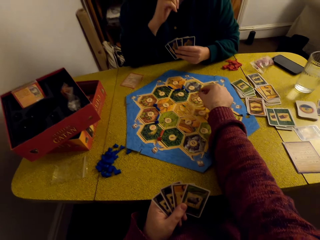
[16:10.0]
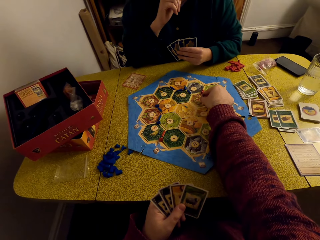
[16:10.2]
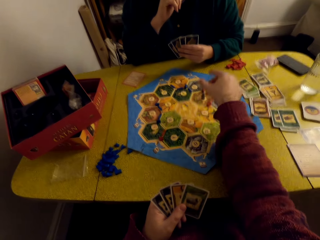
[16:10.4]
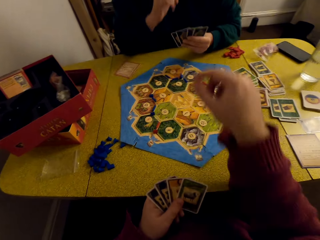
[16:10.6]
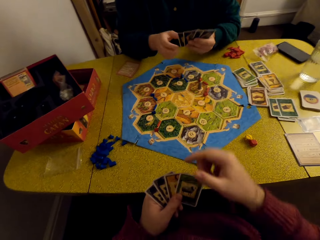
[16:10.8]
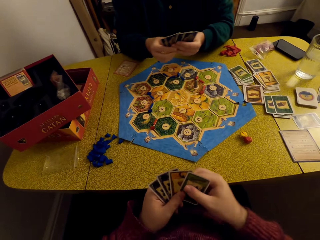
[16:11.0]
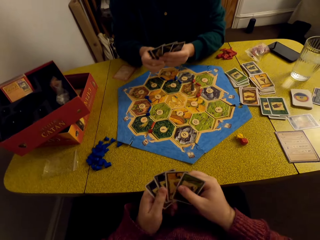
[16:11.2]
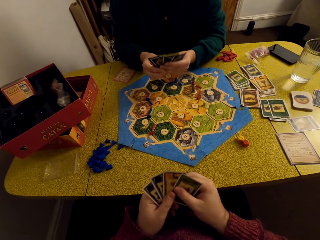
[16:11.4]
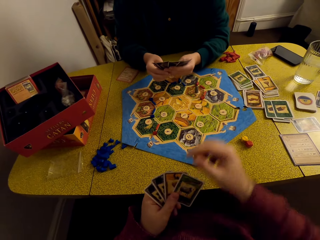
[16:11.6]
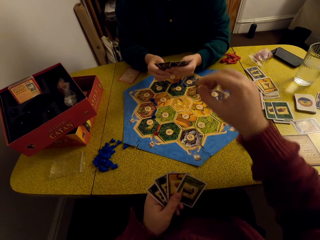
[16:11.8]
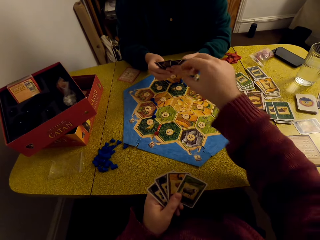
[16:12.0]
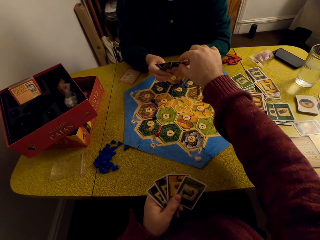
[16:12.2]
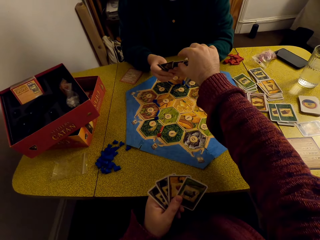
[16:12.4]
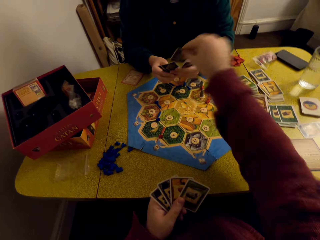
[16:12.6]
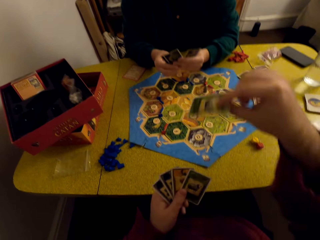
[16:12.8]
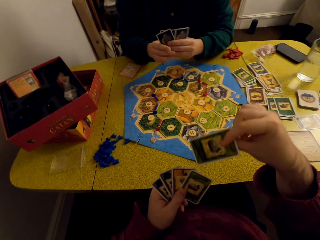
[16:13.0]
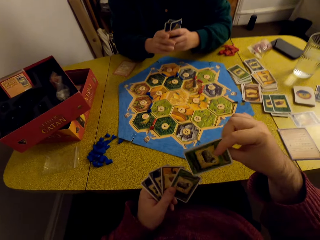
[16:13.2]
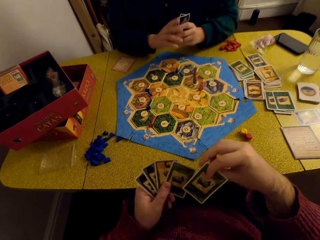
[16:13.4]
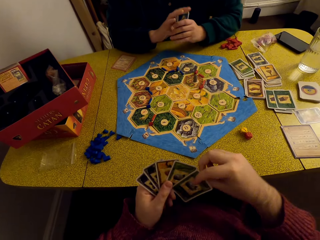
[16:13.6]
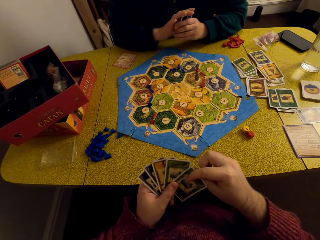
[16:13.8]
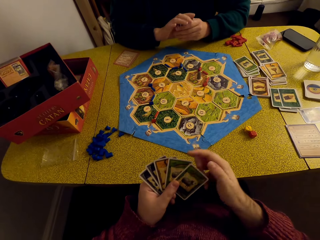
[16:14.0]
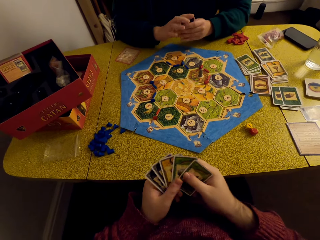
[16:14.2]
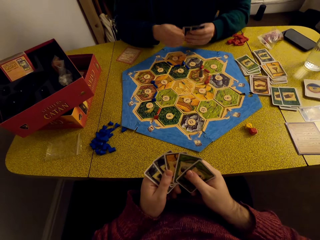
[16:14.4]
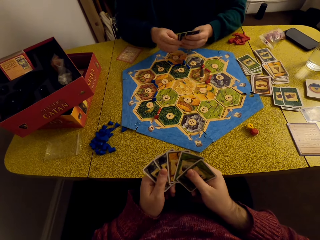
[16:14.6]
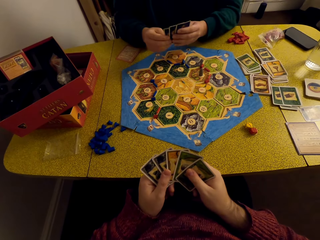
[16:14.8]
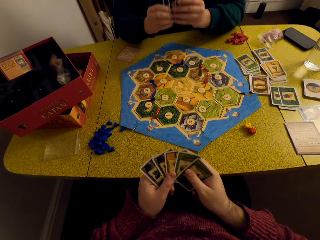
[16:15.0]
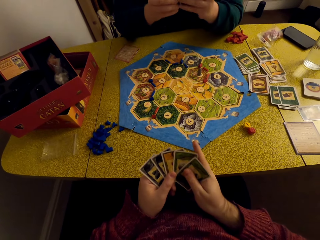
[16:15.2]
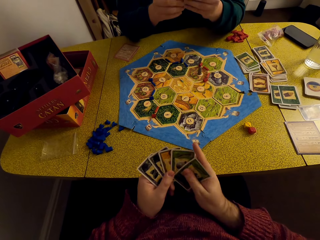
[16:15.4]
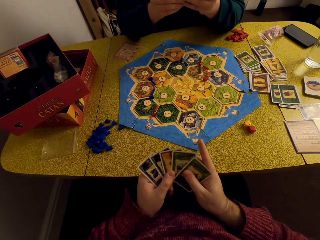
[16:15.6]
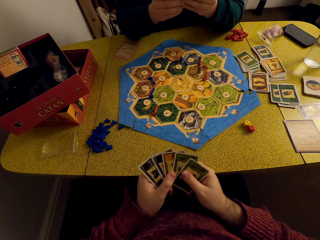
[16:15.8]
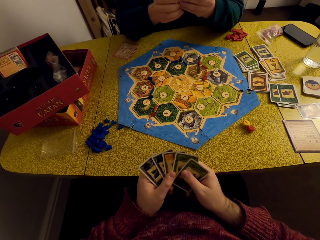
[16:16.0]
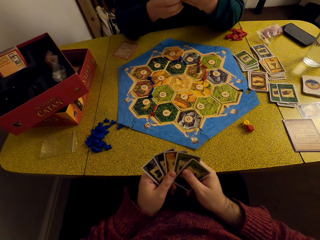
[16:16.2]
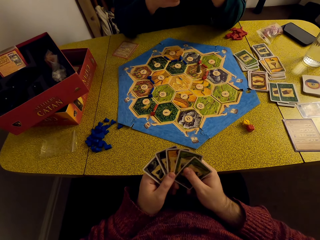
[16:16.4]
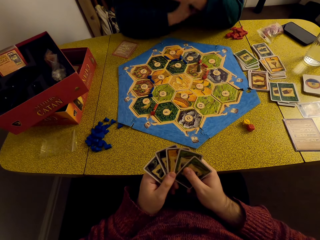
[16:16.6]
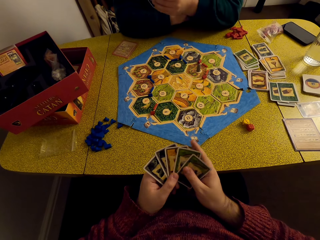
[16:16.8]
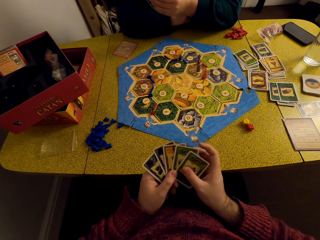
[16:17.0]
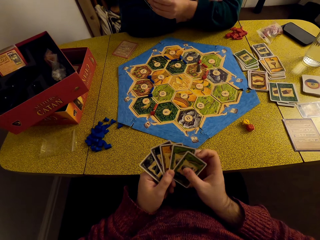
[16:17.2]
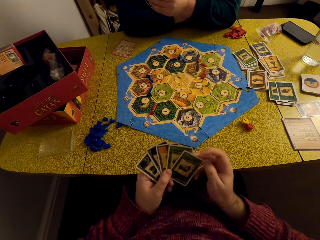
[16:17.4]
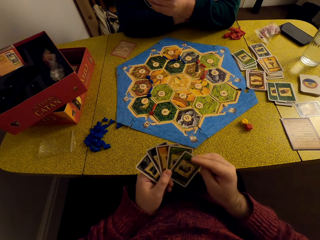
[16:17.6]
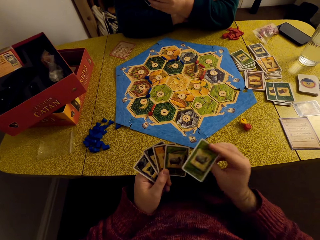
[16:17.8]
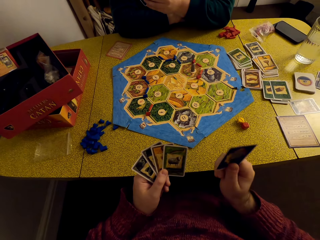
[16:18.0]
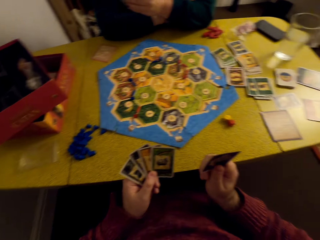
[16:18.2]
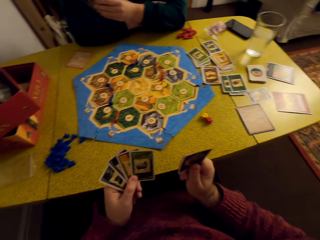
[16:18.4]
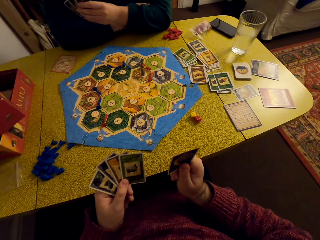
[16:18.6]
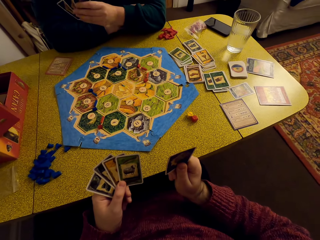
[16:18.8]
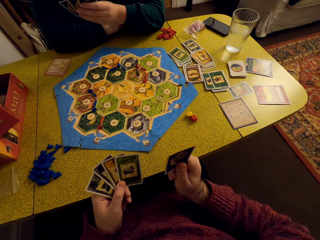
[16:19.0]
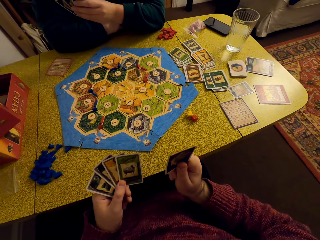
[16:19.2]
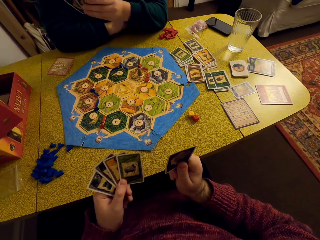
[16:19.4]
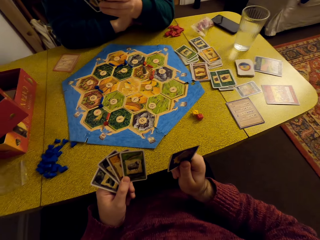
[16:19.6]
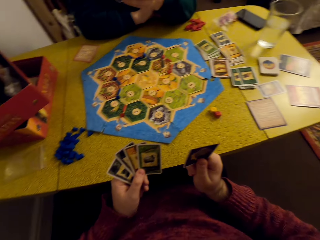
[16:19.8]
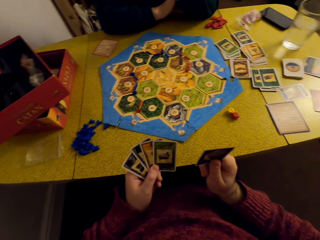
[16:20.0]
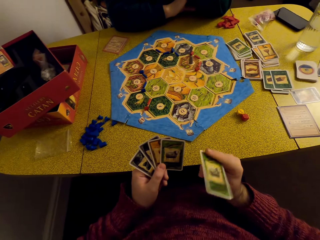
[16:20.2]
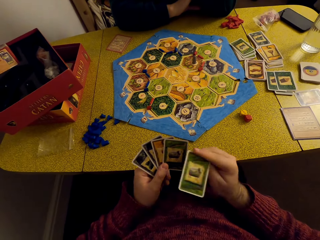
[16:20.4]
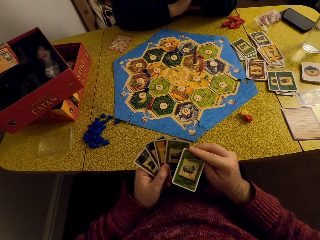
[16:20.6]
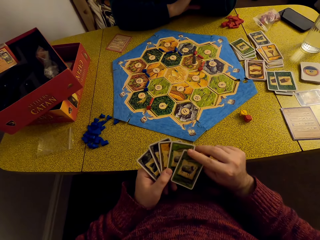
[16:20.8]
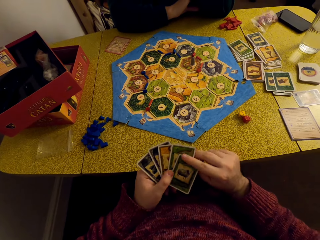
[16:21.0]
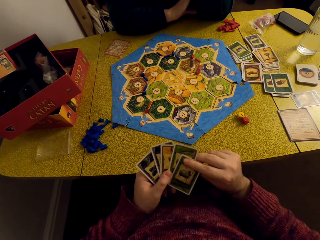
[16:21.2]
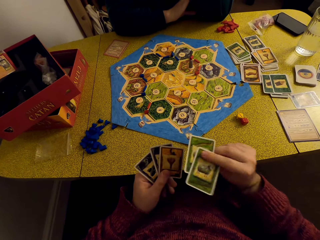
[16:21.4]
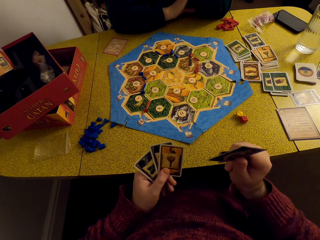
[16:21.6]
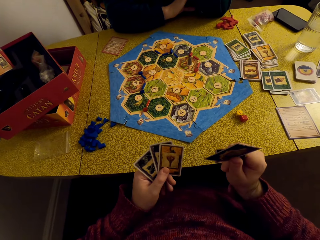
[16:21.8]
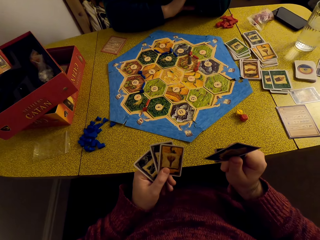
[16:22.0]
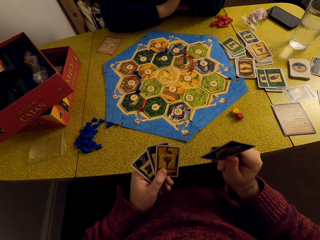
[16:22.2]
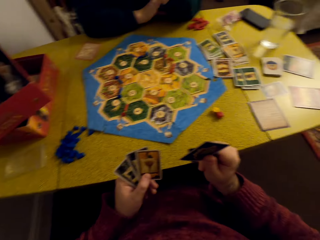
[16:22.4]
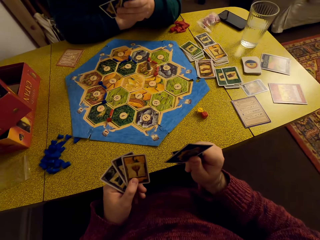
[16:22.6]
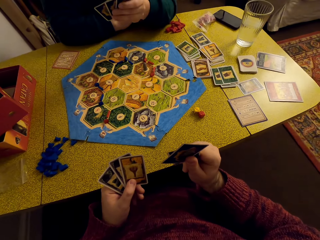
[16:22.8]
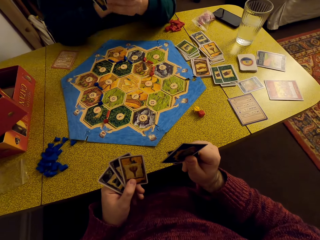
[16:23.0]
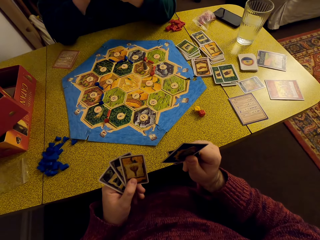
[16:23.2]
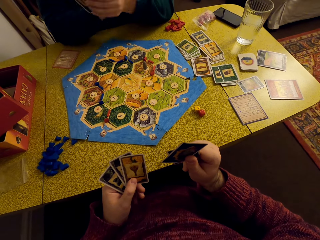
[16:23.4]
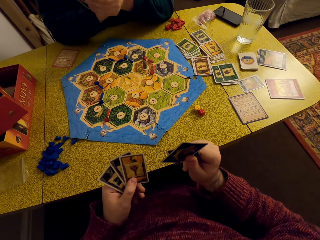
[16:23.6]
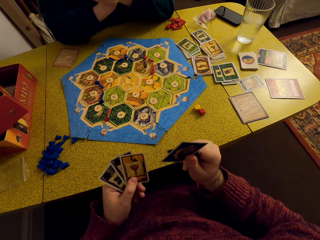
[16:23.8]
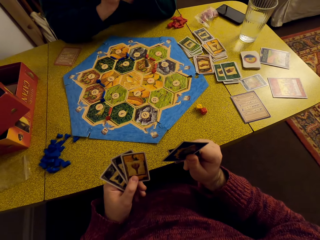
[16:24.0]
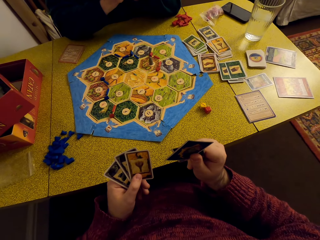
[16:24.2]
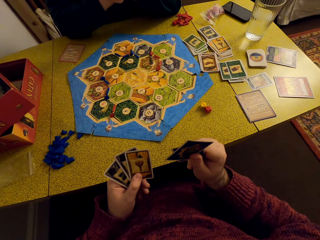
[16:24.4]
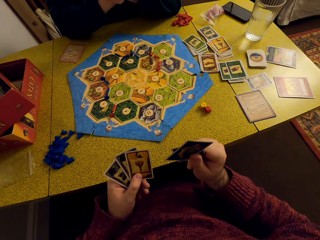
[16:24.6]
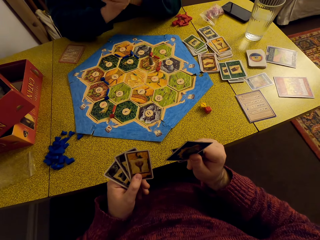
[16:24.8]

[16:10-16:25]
The camera wearer moves the game piece towards a woman. They talk to the woman. They take a card from the woman. They place the card in his deck. They talk to the woman. They pick out a card from his deck. They talk to the woman. They place the card in his deck. They pick out cards from his deck. They talk to the woman.

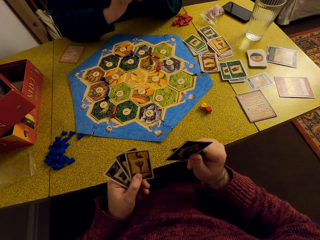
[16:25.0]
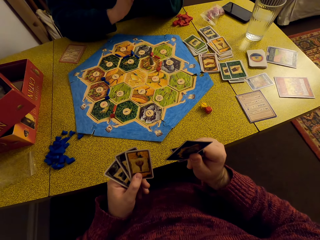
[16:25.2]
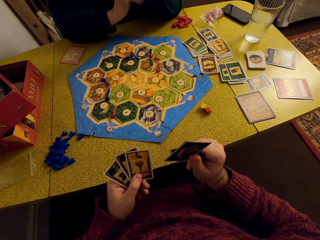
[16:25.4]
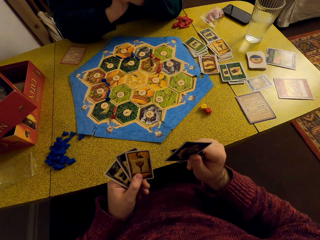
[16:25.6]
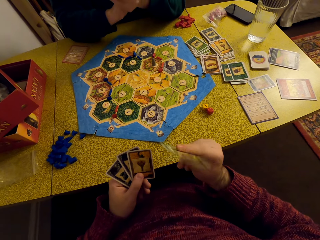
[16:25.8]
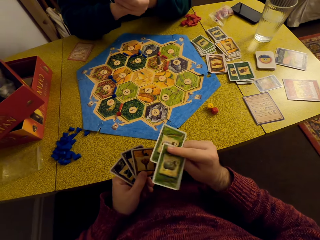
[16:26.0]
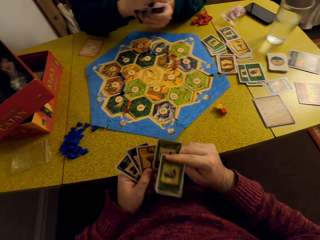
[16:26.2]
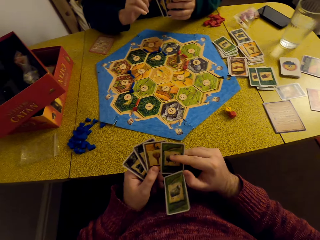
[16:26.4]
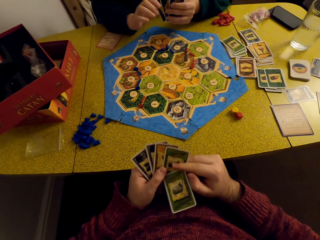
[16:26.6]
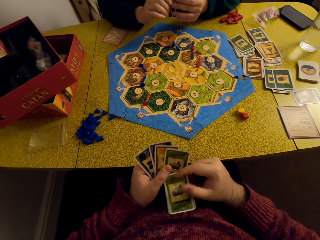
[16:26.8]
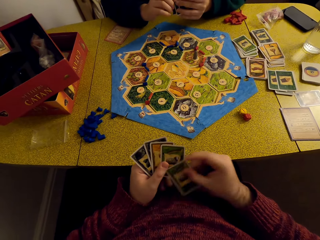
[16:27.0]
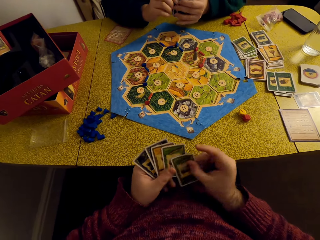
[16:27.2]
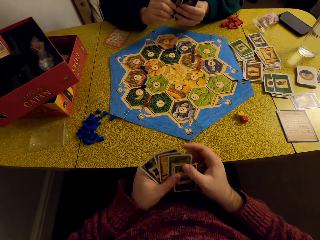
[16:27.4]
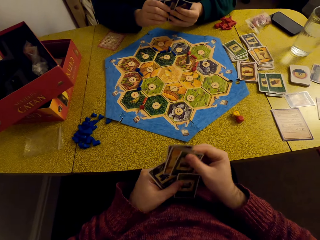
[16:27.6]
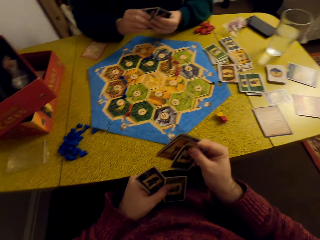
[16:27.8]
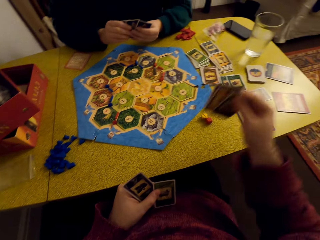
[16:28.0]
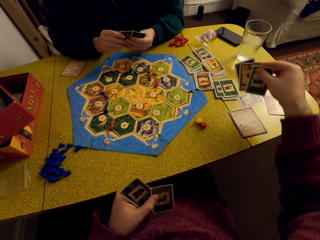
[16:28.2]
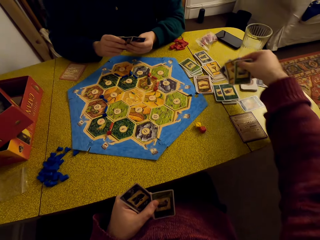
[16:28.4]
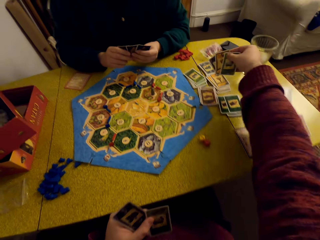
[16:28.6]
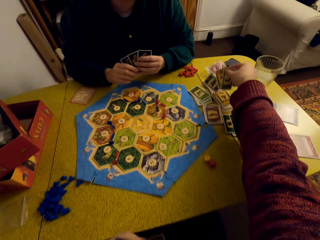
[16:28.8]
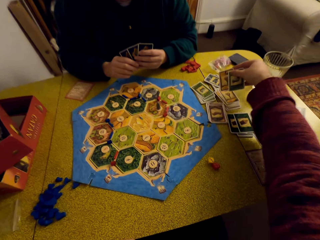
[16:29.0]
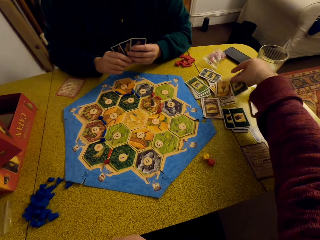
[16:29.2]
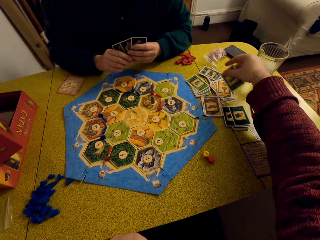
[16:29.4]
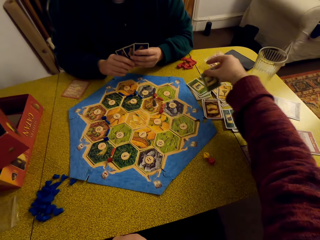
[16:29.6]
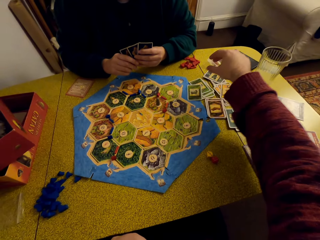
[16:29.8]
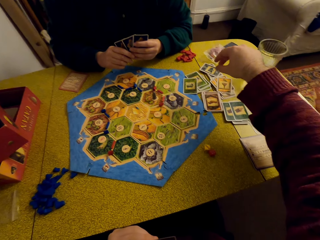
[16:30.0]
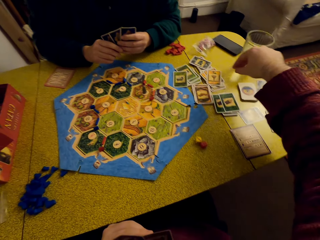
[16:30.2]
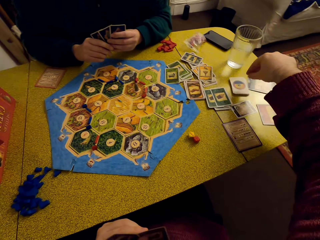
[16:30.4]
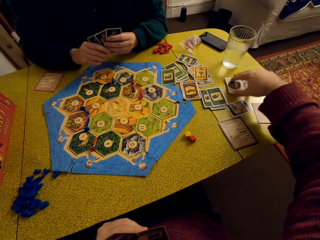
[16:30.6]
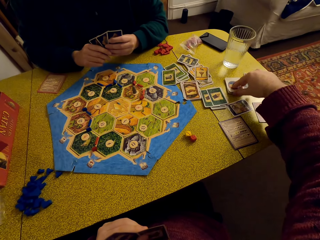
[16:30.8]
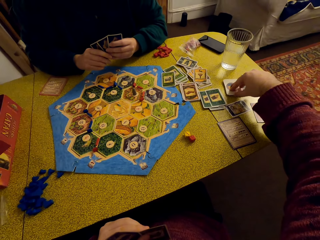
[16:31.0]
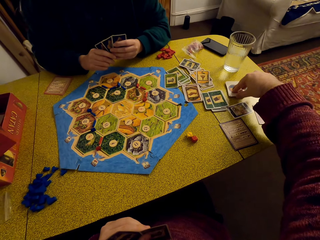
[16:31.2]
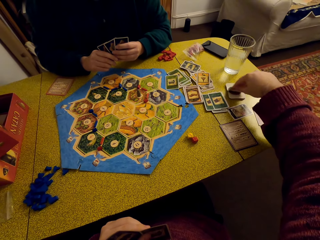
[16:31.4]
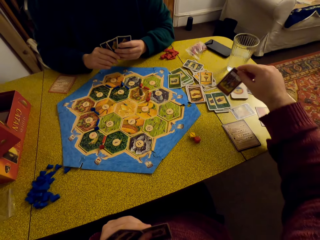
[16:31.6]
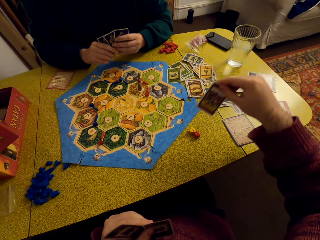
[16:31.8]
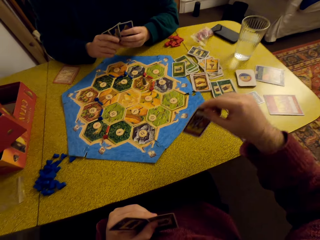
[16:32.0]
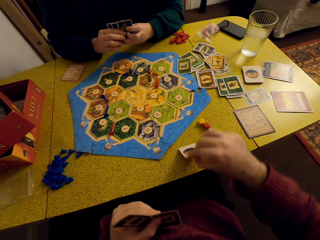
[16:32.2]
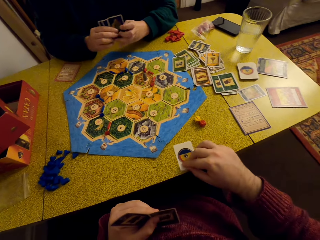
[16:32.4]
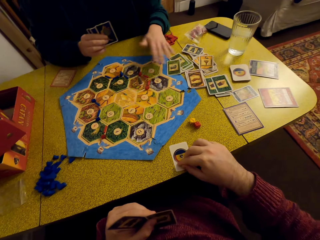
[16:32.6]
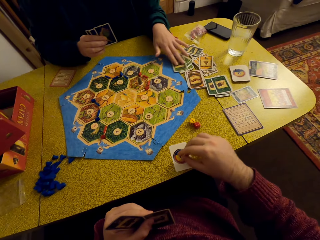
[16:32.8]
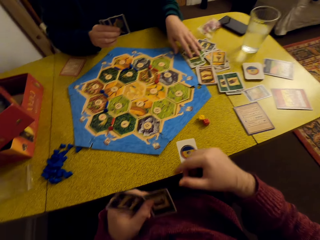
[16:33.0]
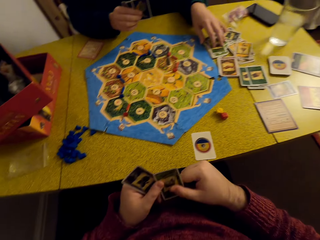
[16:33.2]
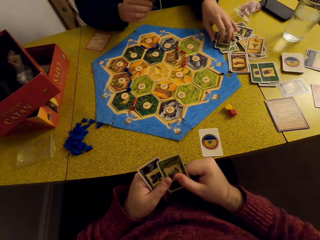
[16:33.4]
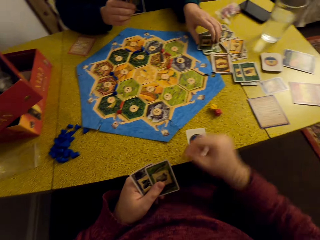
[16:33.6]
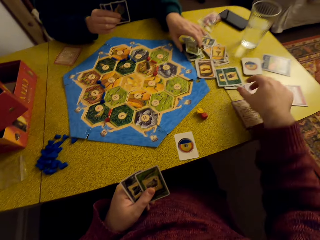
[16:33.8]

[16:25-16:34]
The camera wearer places the cards in his deck. They pick out cards from his deck. They drop the cards on the decks on the table. They pick out another card. They place the card on the table.
